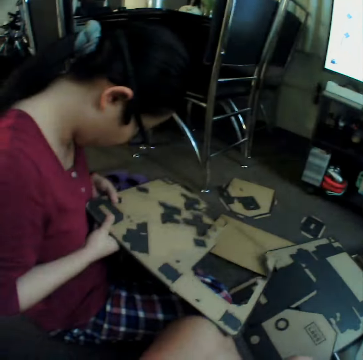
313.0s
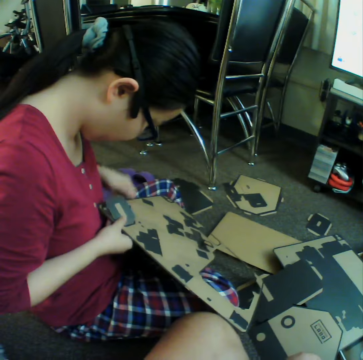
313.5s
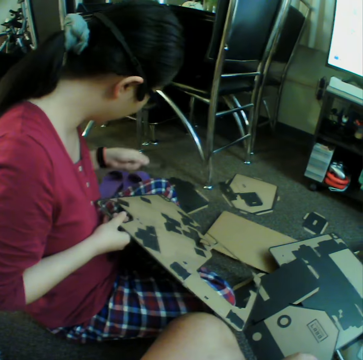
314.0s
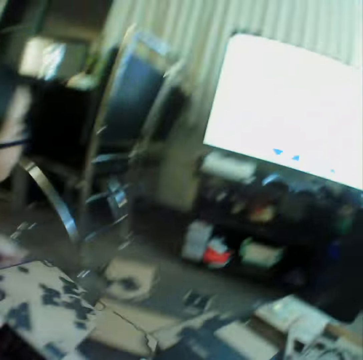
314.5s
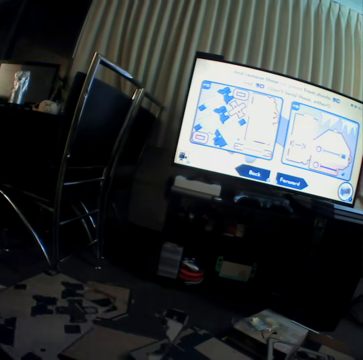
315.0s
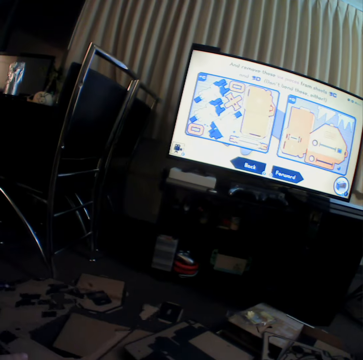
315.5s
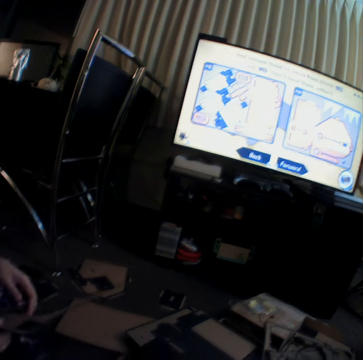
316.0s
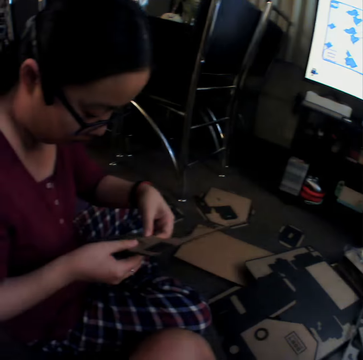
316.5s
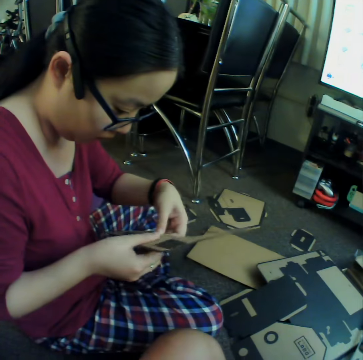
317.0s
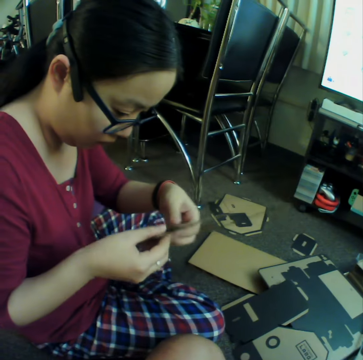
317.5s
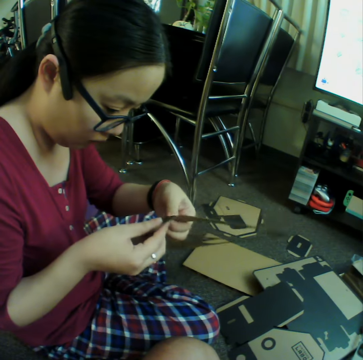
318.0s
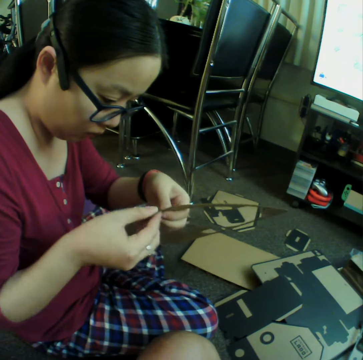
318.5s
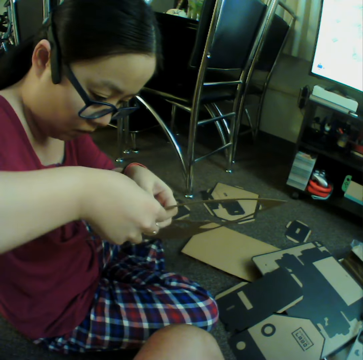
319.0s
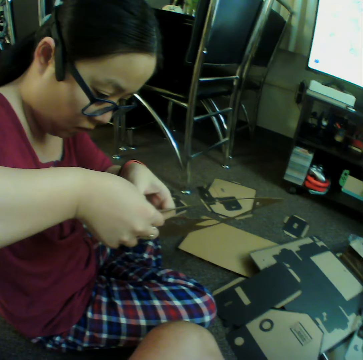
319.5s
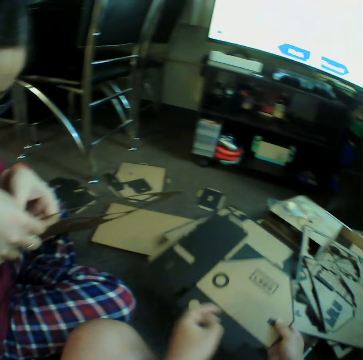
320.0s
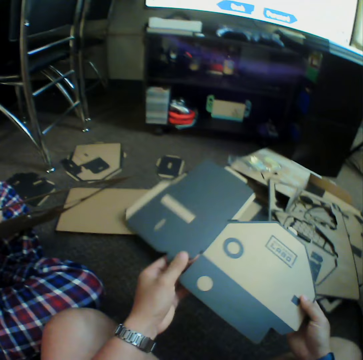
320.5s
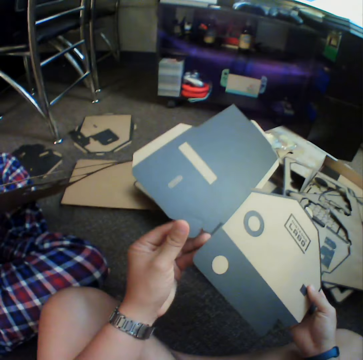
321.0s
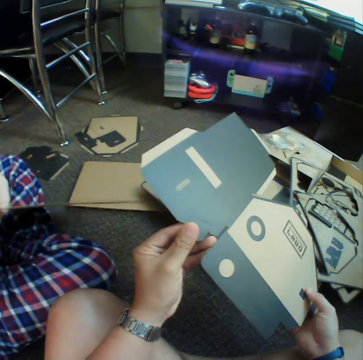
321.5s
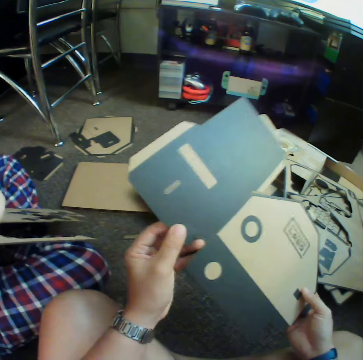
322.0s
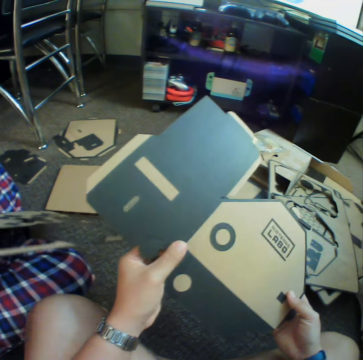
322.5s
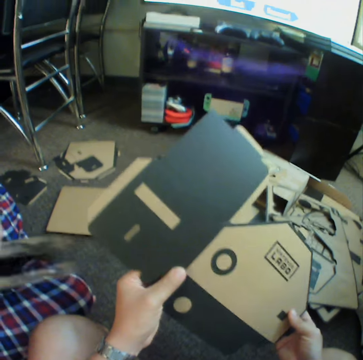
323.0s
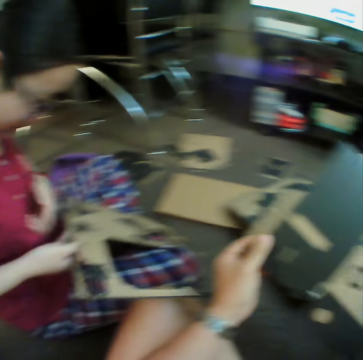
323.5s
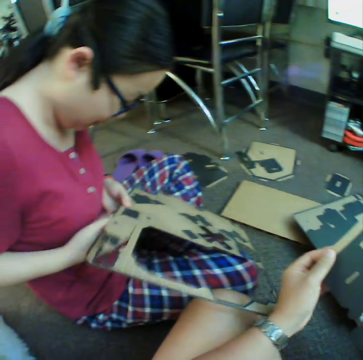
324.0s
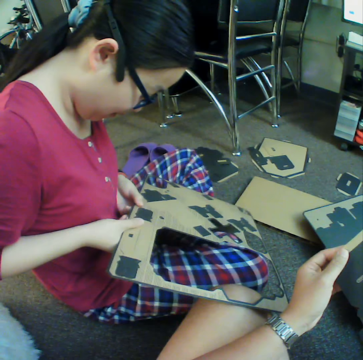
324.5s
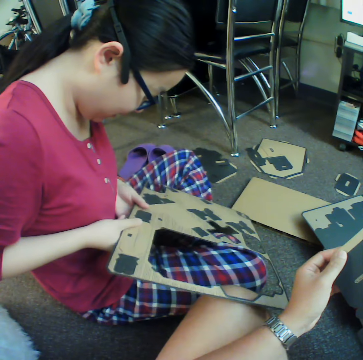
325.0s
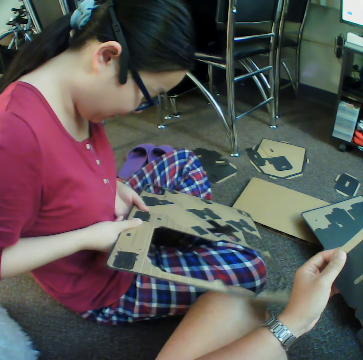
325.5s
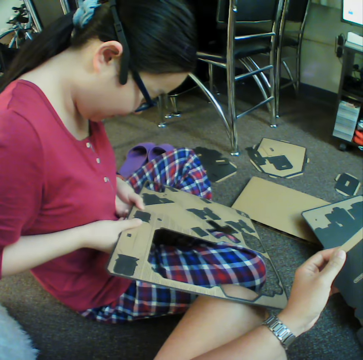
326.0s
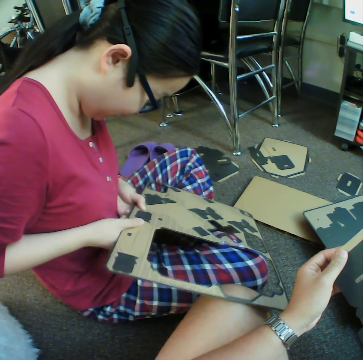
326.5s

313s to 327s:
A woman presses craft material and puts down craft material. The camera wearer watches the presentation. The woman presses craft material. The camera wearer picks up craft material. They make something using cartons. They hold craft material with hands.

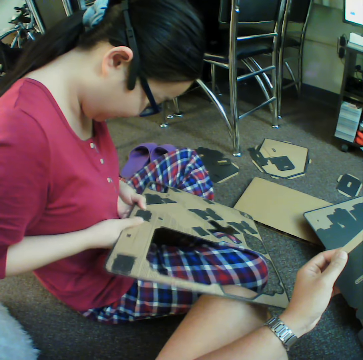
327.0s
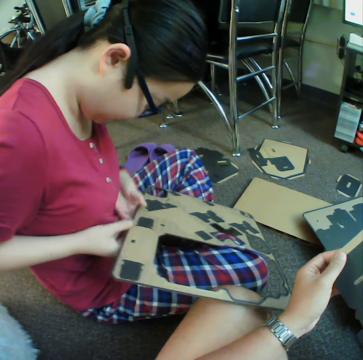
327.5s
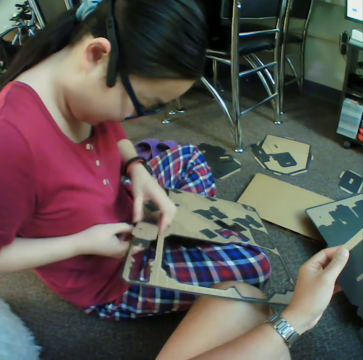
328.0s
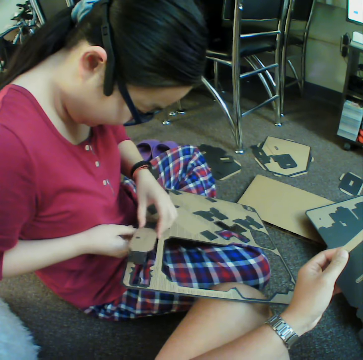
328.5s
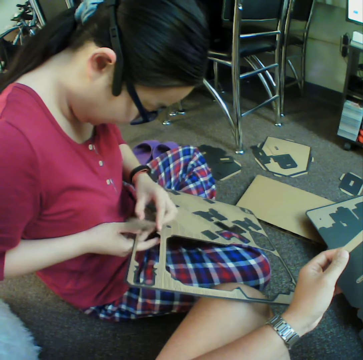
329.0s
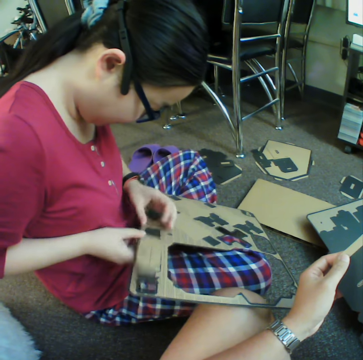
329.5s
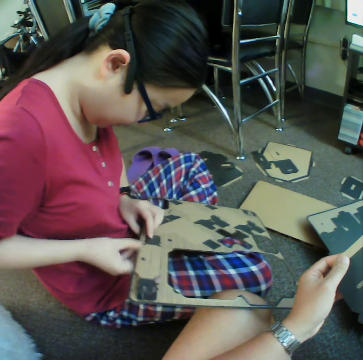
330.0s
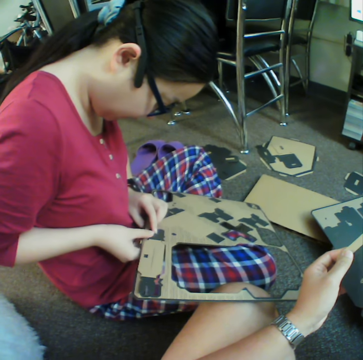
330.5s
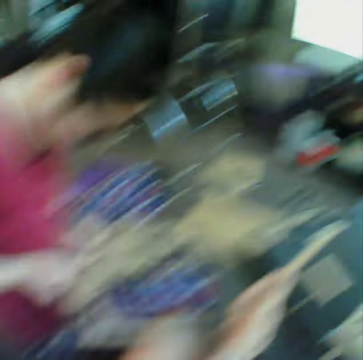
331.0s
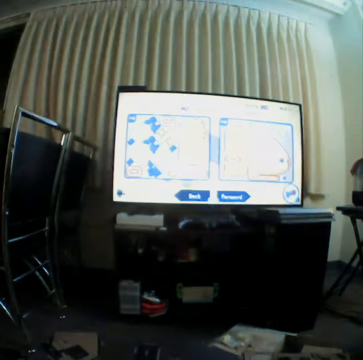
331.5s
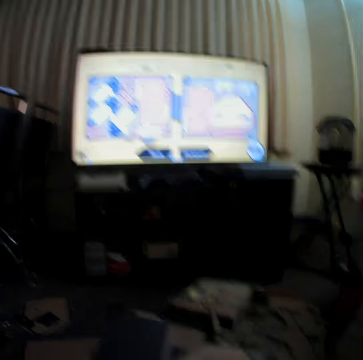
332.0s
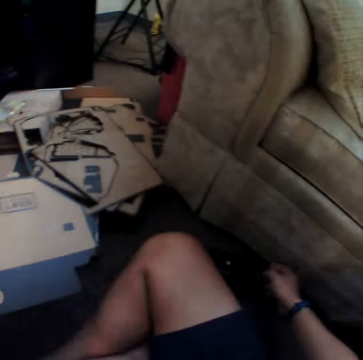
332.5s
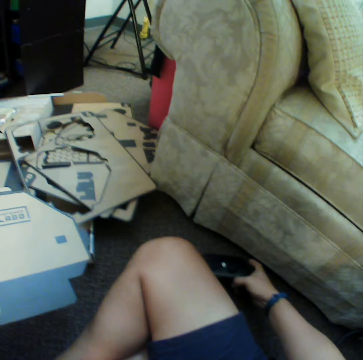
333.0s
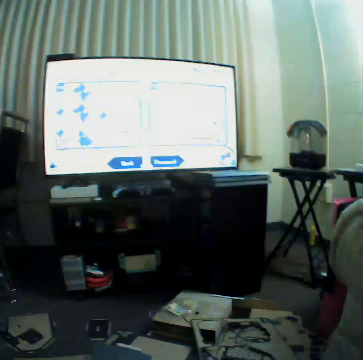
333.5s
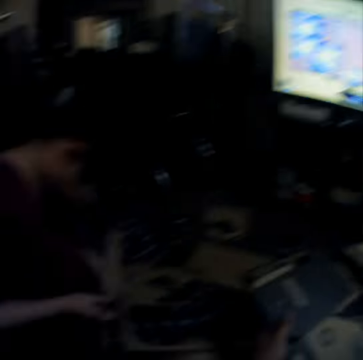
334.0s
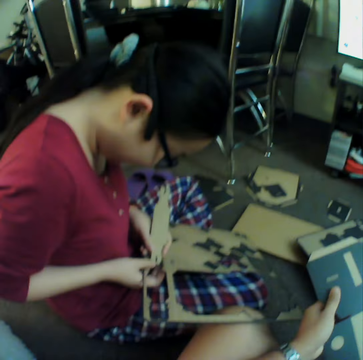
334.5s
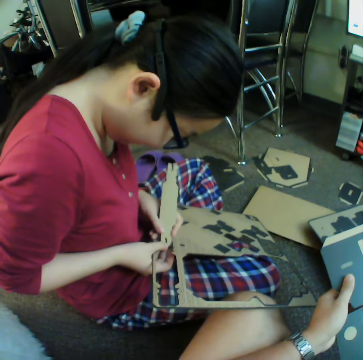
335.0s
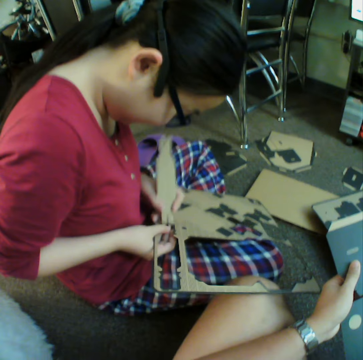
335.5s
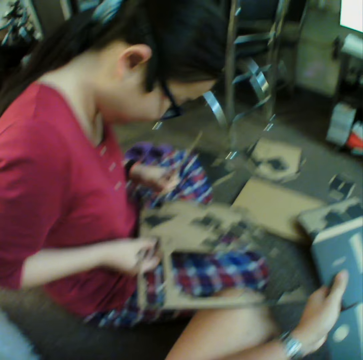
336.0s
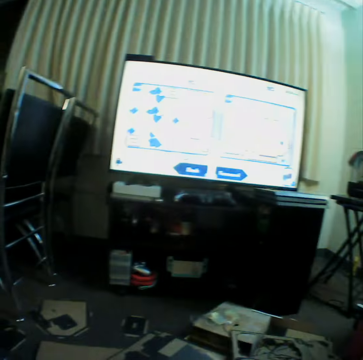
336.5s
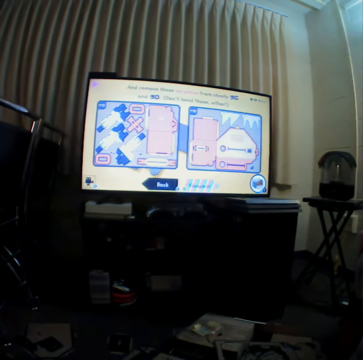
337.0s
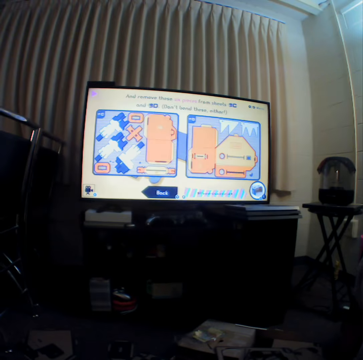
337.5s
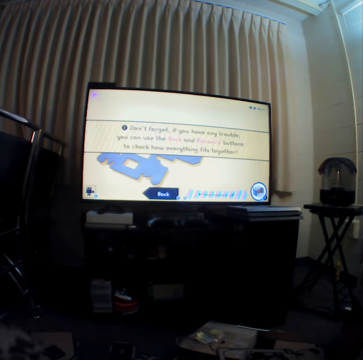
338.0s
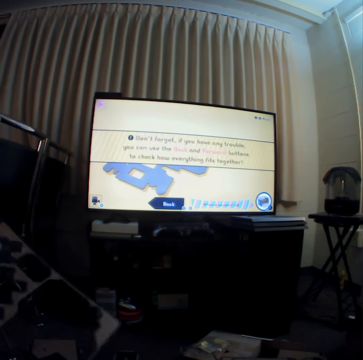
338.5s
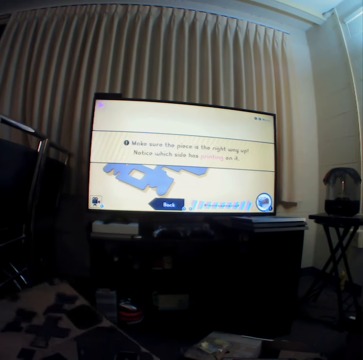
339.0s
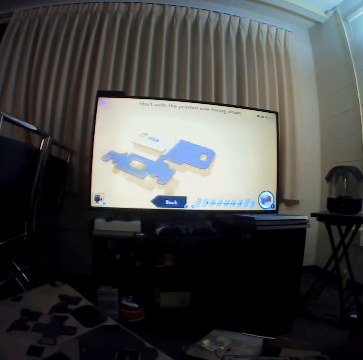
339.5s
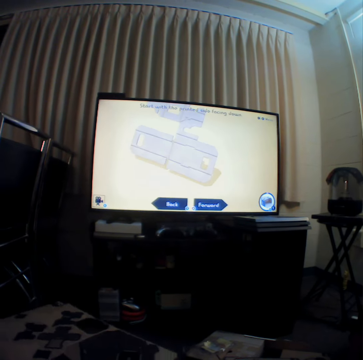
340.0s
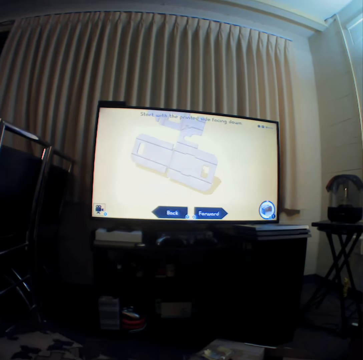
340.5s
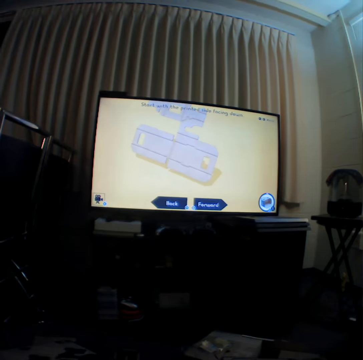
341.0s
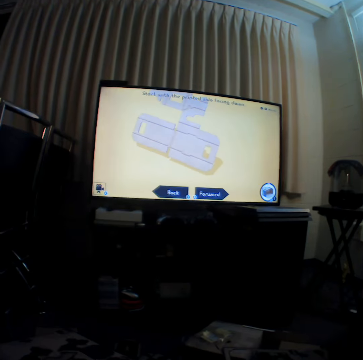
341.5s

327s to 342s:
The camera wearer holds a game controller. They watch the presentation.

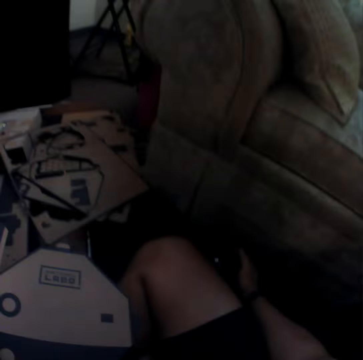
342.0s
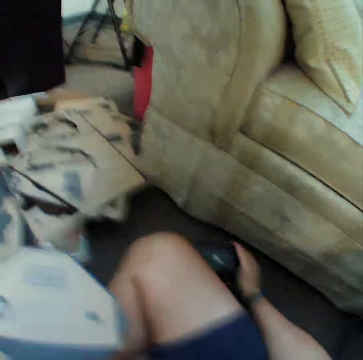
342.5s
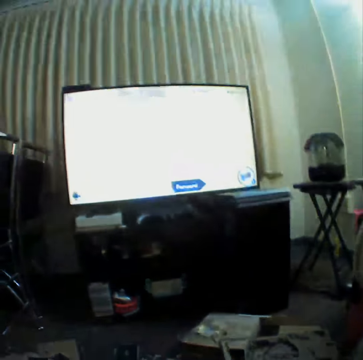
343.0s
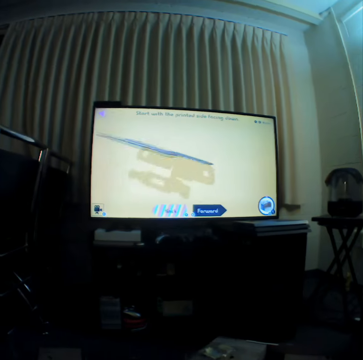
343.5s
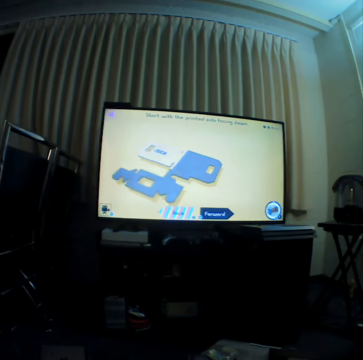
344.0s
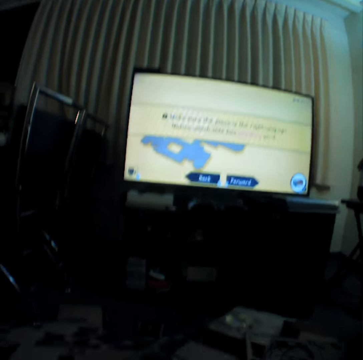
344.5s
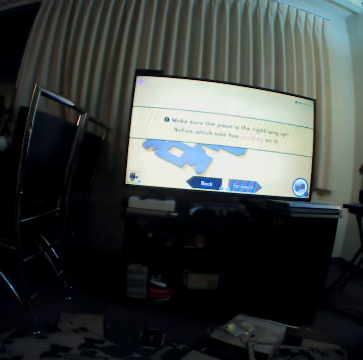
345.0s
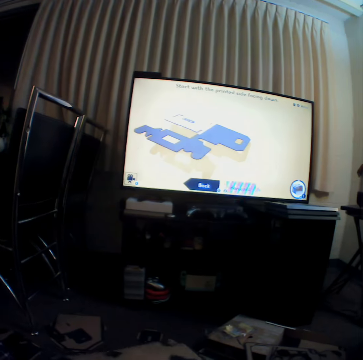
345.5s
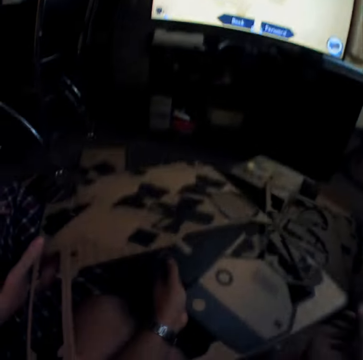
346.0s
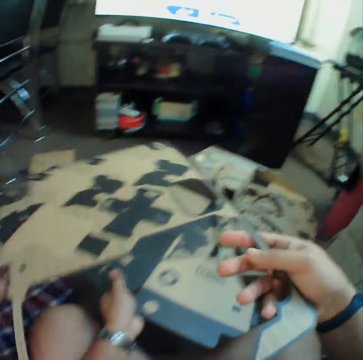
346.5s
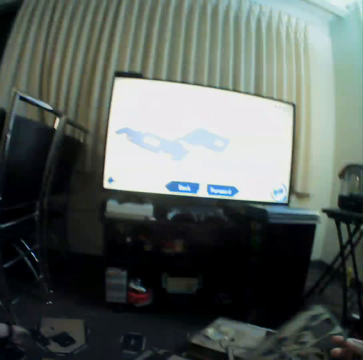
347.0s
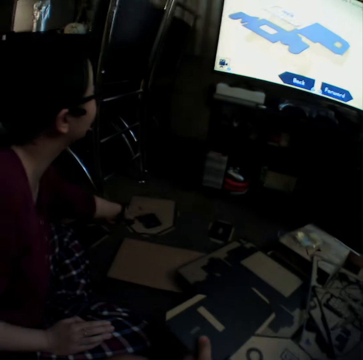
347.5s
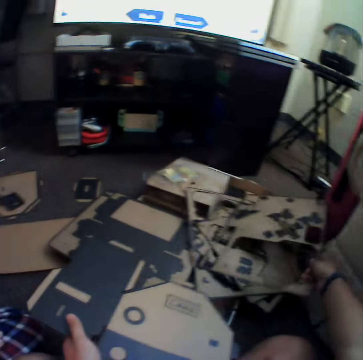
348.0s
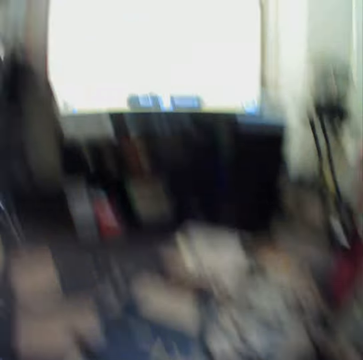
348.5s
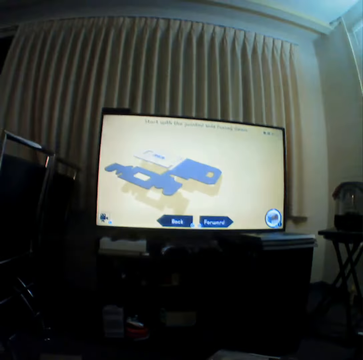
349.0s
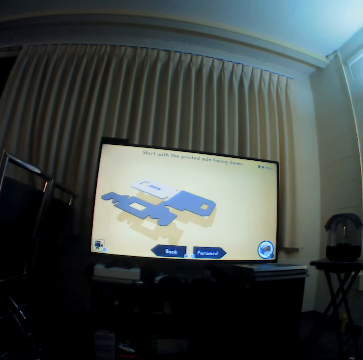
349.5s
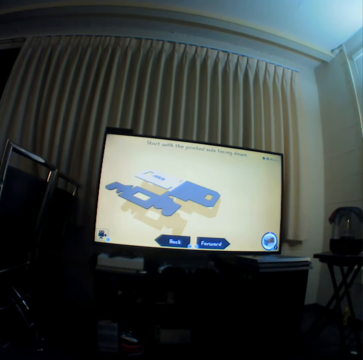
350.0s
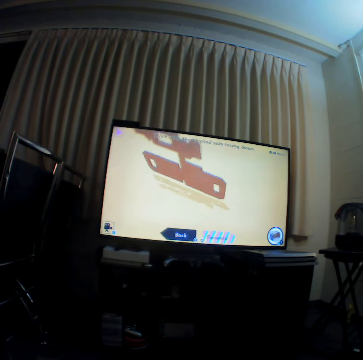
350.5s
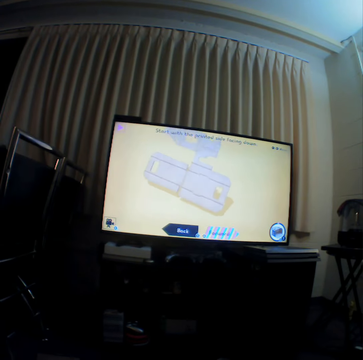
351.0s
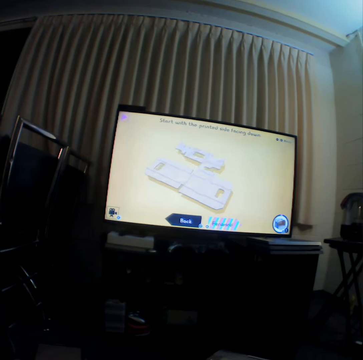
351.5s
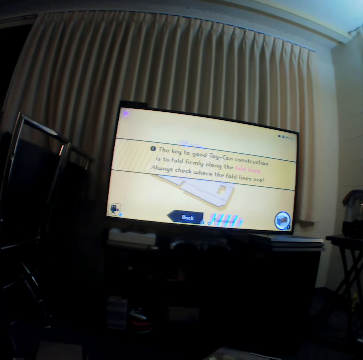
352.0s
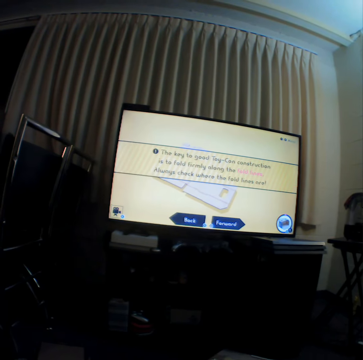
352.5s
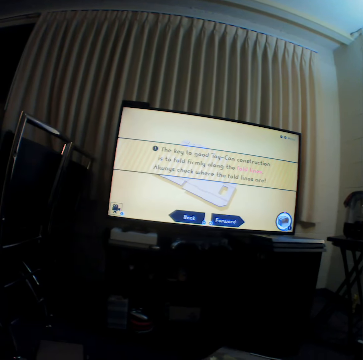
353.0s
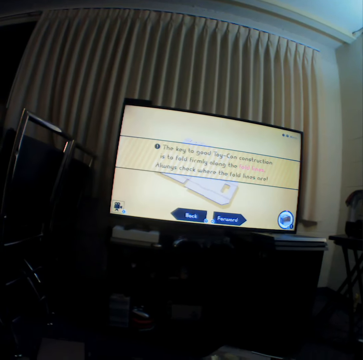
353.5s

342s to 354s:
The camera wearer puts down craft material. They watch television.
